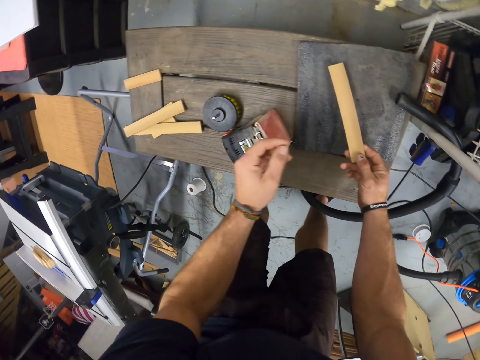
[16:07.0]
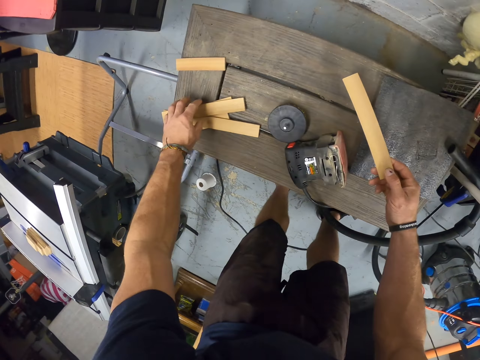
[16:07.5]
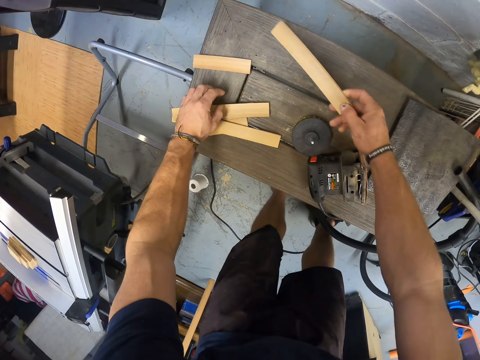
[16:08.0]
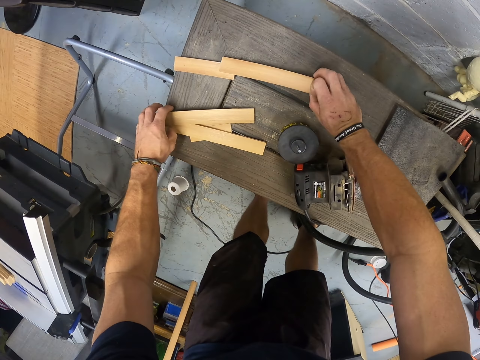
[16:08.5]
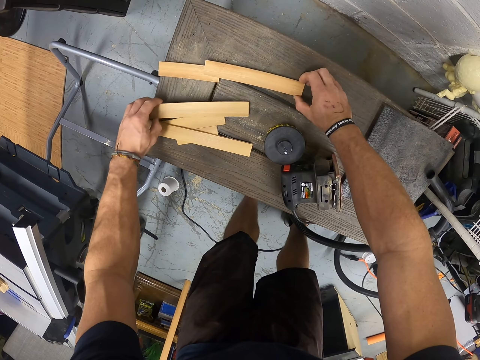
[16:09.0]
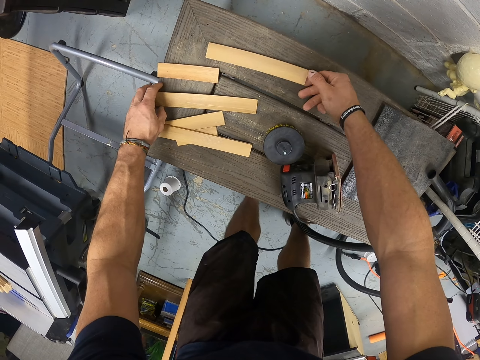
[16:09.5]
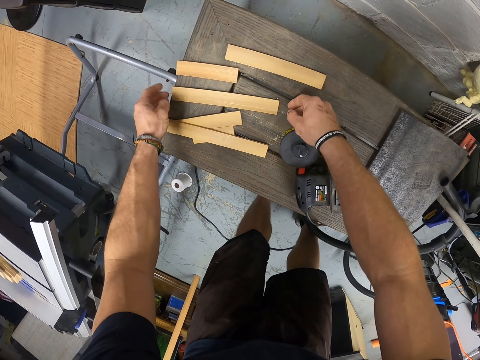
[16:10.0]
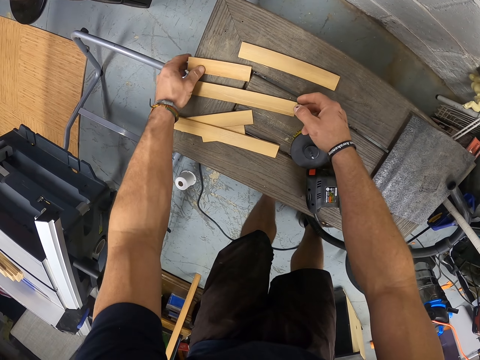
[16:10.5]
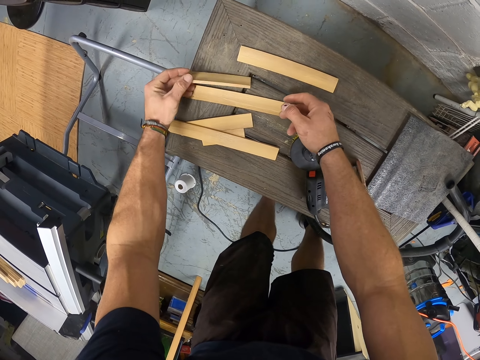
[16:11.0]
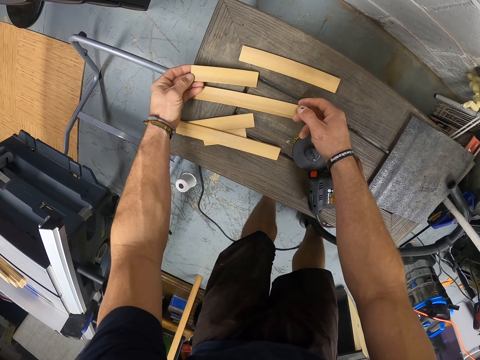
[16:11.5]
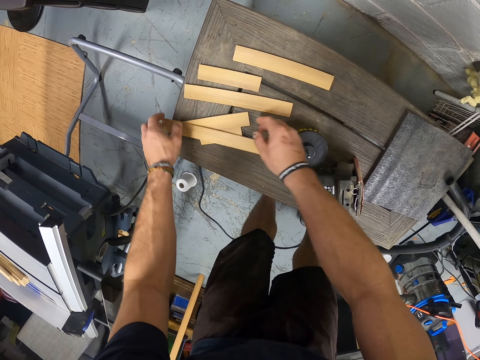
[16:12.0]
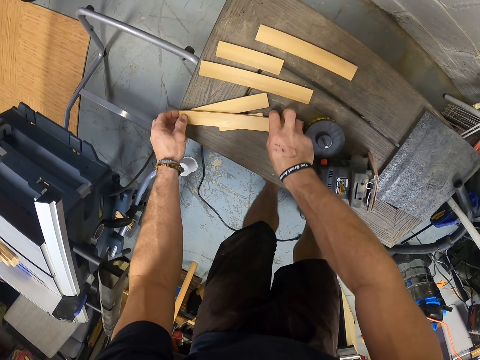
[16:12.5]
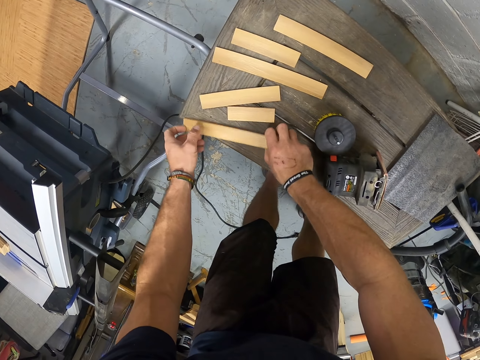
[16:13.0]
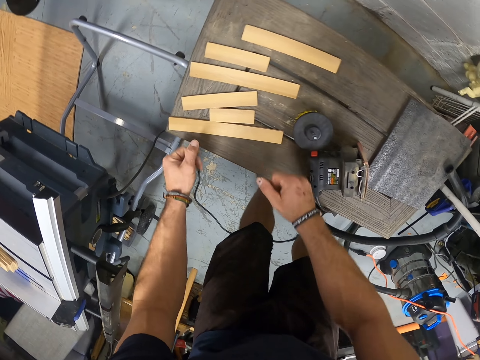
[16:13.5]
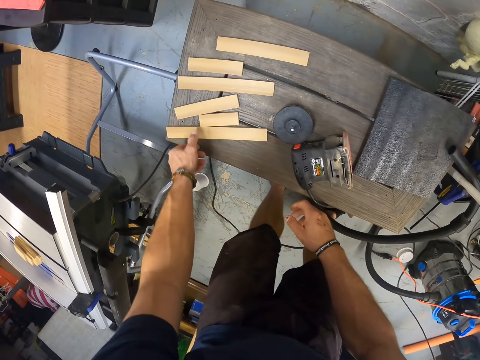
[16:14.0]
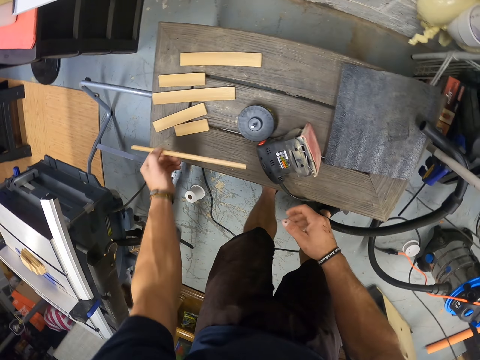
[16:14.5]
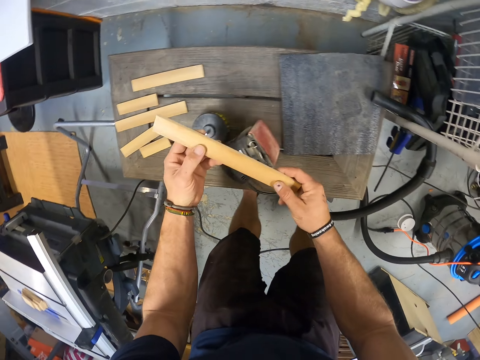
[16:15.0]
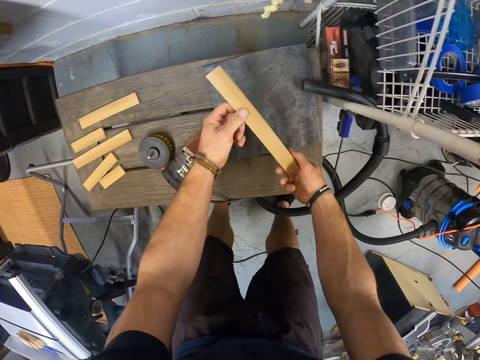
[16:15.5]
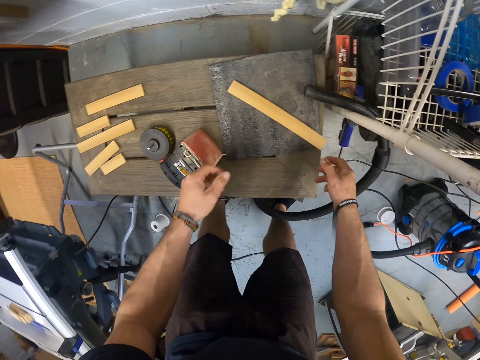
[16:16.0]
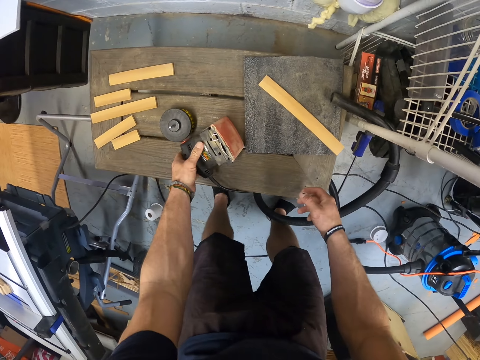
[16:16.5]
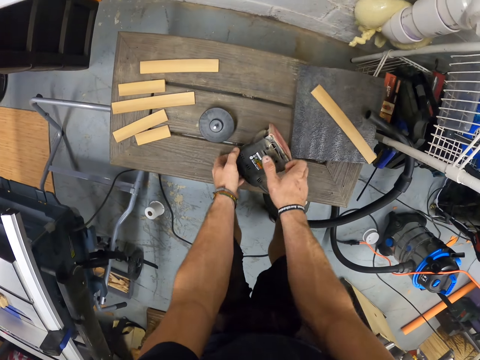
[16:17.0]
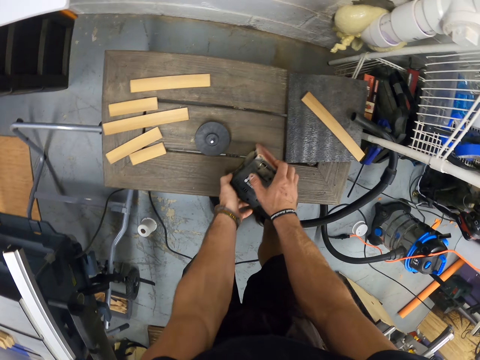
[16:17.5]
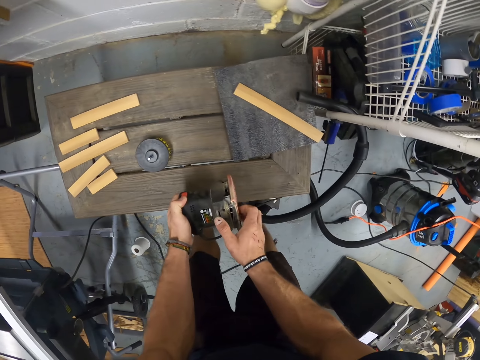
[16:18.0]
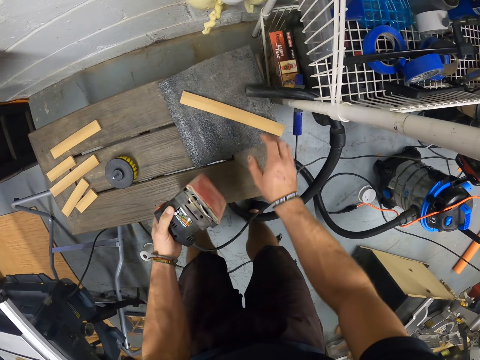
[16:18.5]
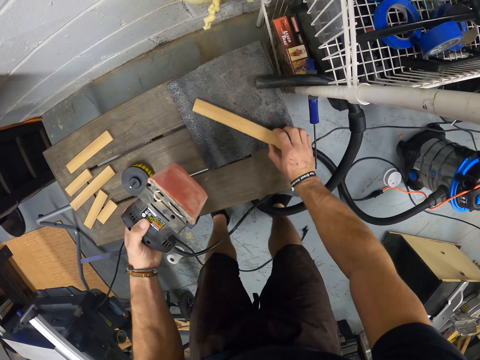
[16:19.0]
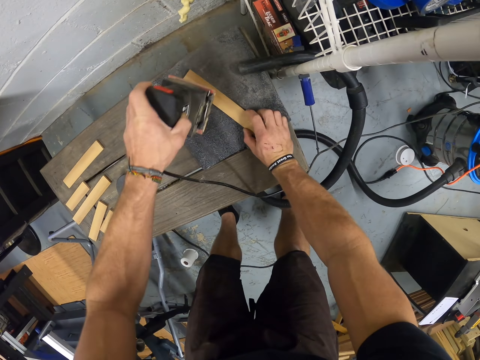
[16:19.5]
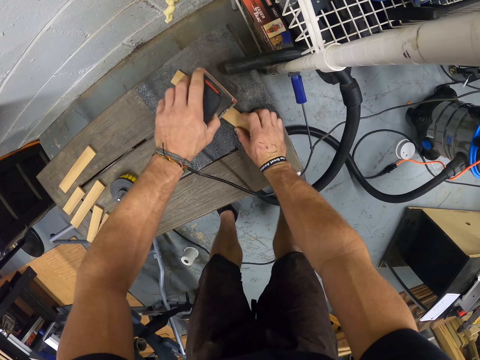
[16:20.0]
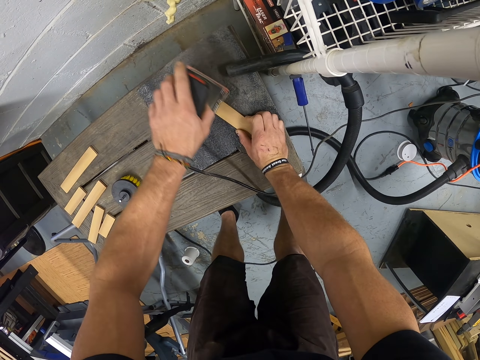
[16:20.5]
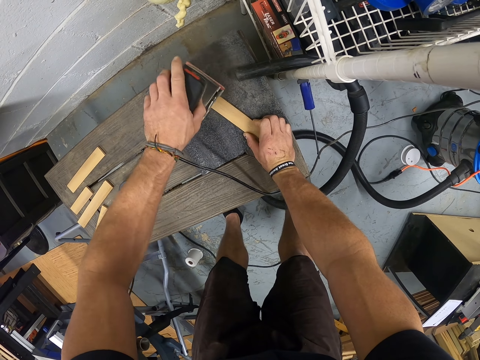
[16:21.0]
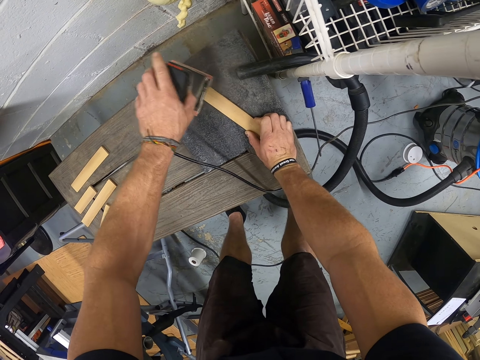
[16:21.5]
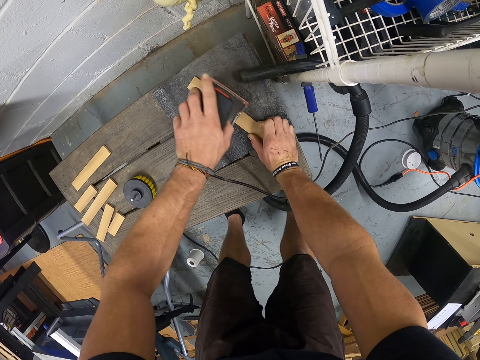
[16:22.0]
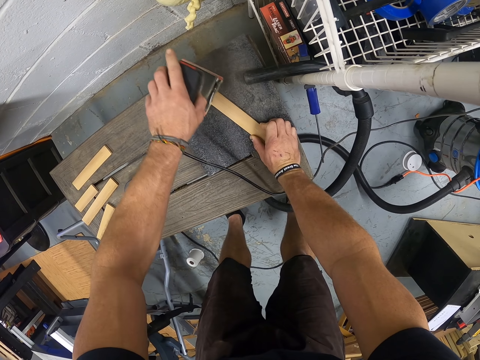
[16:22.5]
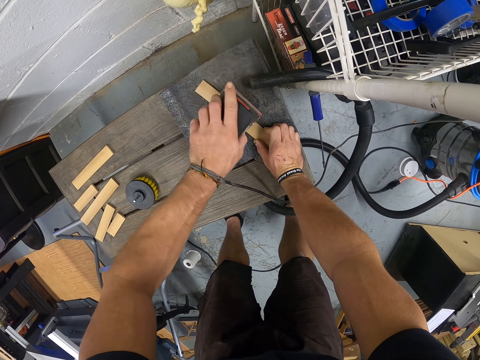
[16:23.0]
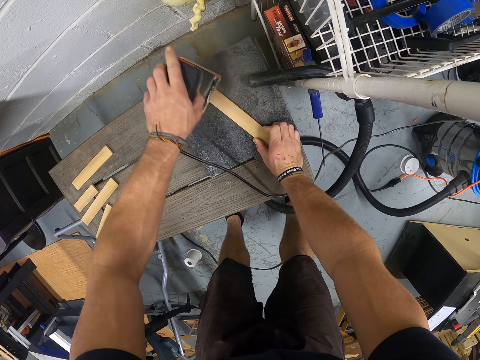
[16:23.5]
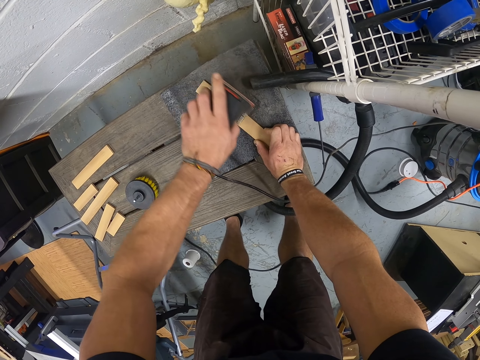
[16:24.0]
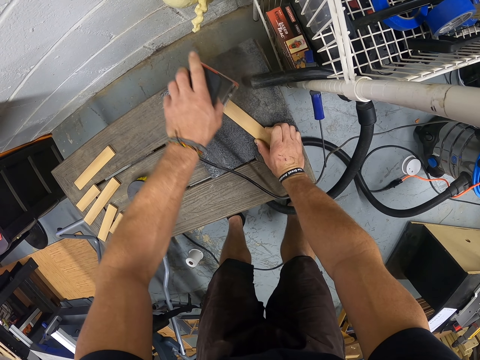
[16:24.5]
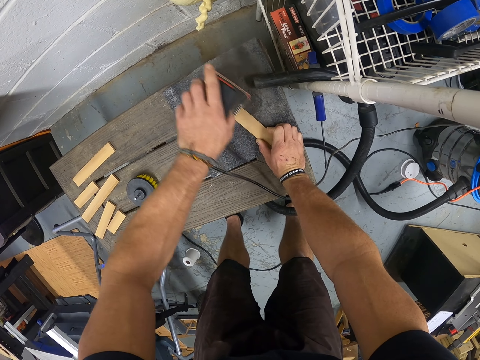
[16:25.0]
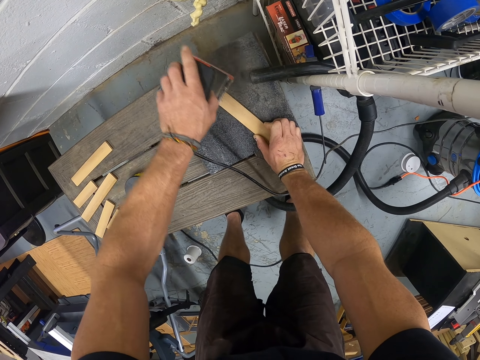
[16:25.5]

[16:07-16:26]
The camera wearer drops the piece of wood on the table with his right hand. He picks a piece of wood from the table with his left hand. He adjusts some piece of wood on the table with both hands. He picks a piece of wood from the table with his left hand. He holds the piece of wood with both hands. He drops the piece of wood on the black plate with both hands. He picks the sander machine from the table with both hands. He holds the piece of wood on the black plate with his right hand. He smoothens the piece of wood on the black plate with the sander machine in his left hand.

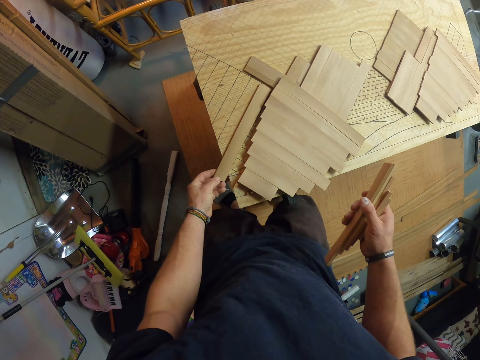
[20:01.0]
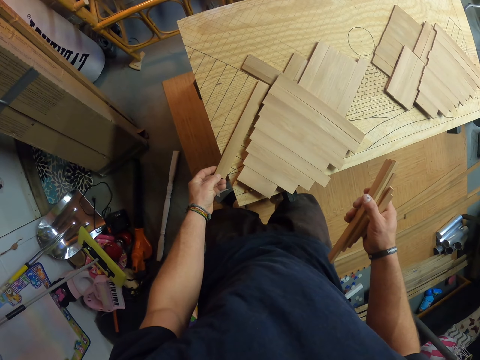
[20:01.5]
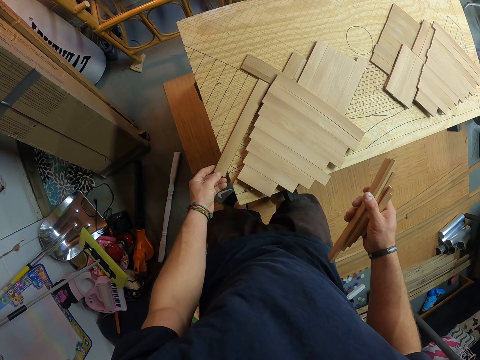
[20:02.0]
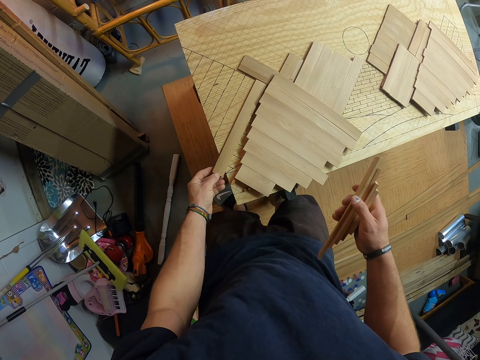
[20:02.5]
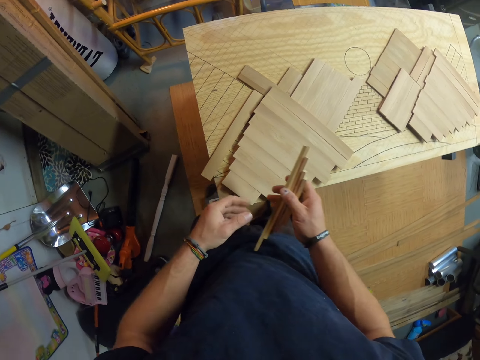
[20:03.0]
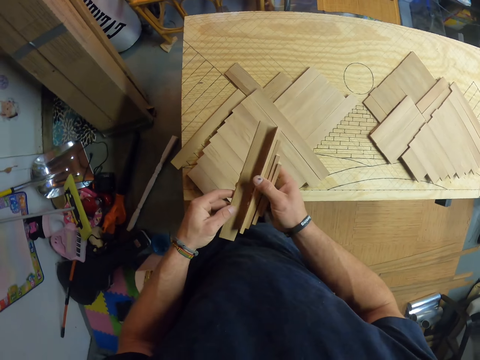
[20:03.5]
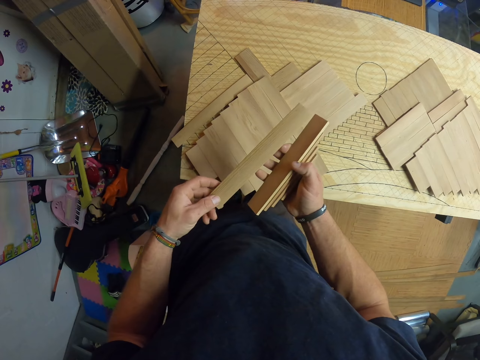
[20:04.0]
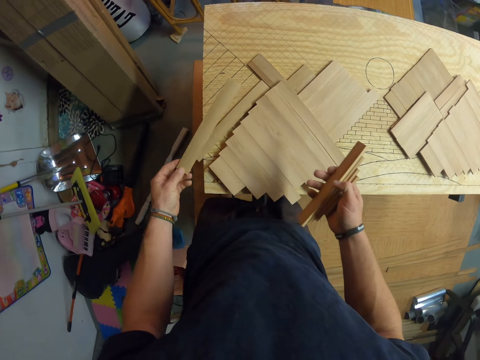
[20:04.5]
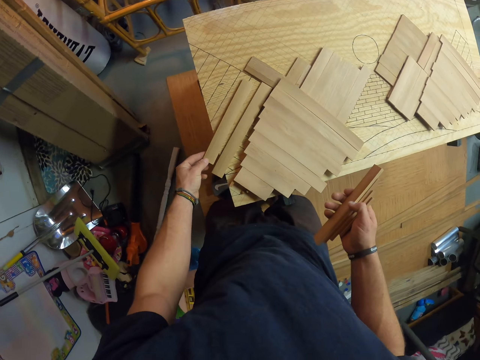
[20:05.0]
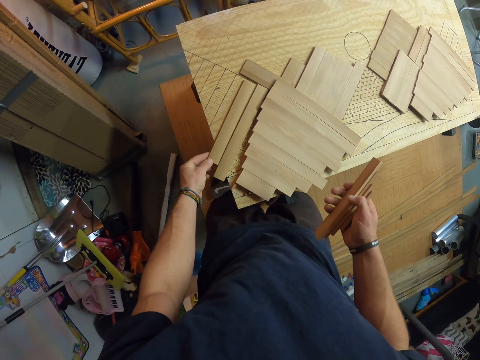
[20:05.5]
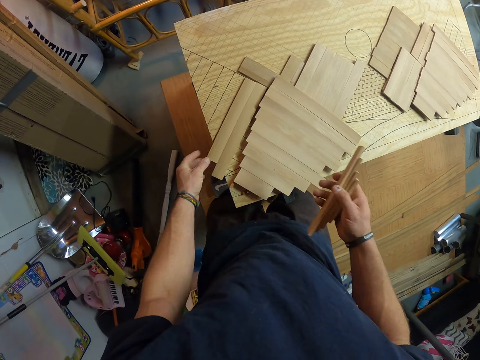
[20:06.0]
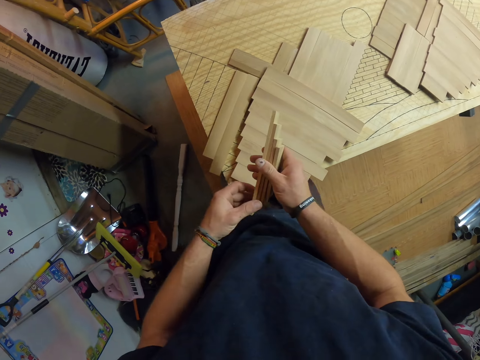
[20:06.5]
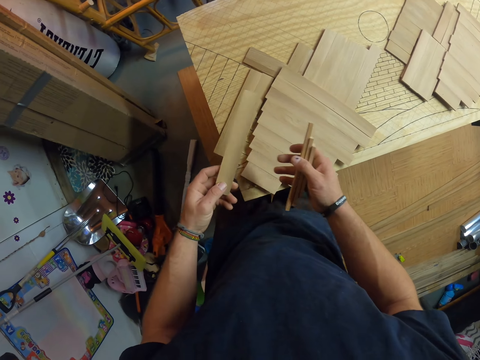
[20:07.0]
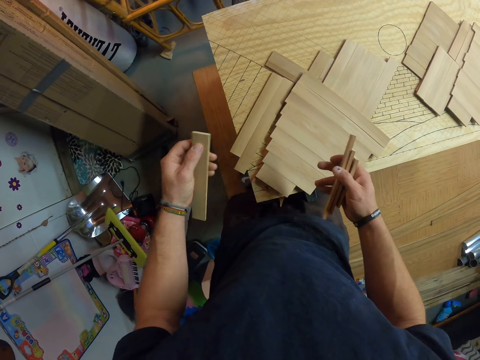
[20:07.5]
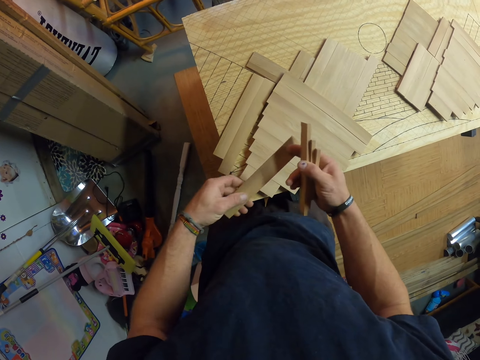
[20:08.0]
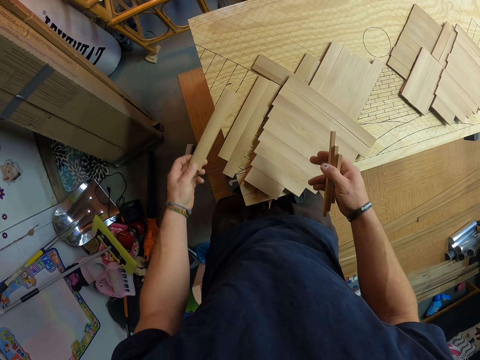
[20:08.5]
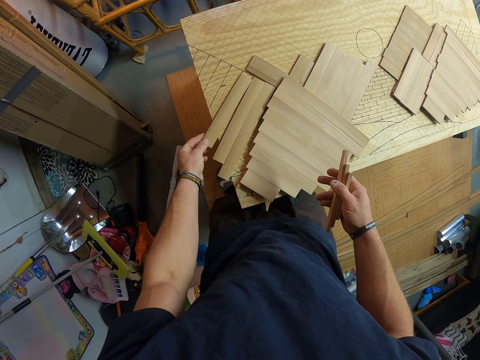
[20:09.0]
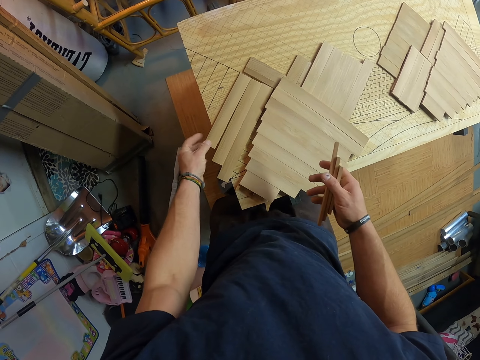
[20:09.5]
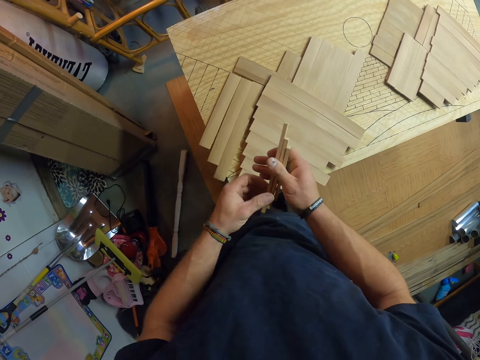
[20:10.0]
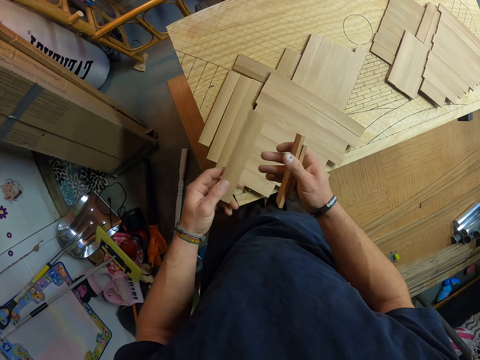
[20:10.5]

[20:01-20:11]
The camera wearer removes a piece of wood from the pieces of wood in his right hand. He places the piece of wood in his left hand on the table. He removes a piece of wood from the pieces of wood in his right hand. He flips the piece of wood in his right hand. He holds the piece of wood with his hands. He places the piece of wood in his left hand on the table. He removes a piece of wood from the pieces of wood in his right hand.
